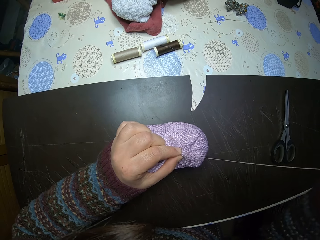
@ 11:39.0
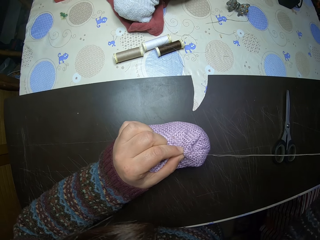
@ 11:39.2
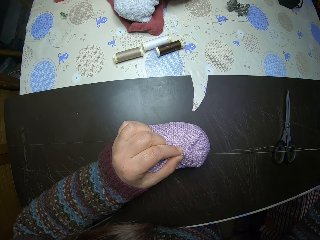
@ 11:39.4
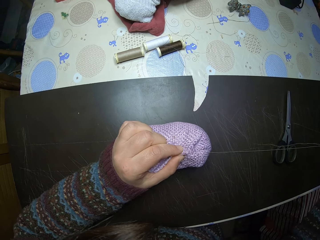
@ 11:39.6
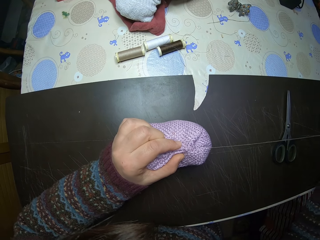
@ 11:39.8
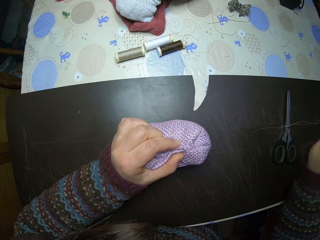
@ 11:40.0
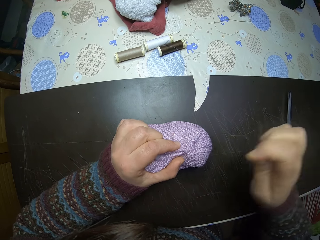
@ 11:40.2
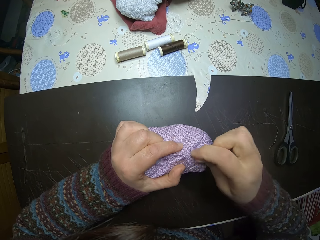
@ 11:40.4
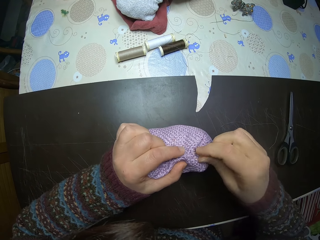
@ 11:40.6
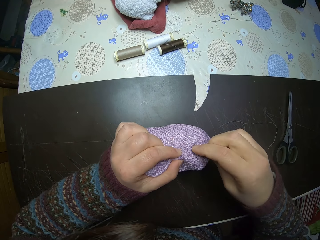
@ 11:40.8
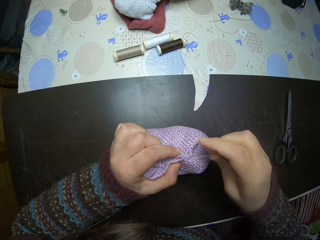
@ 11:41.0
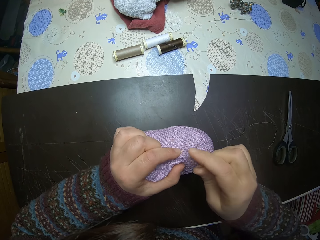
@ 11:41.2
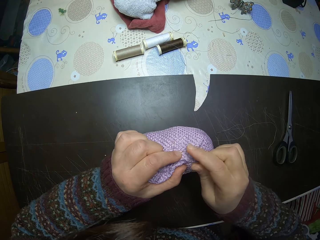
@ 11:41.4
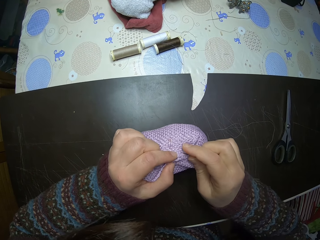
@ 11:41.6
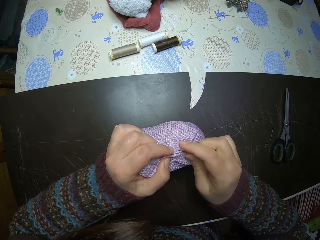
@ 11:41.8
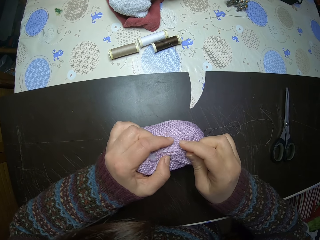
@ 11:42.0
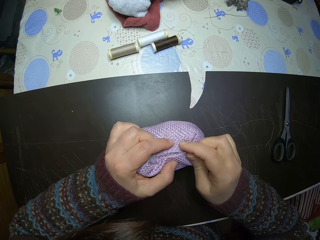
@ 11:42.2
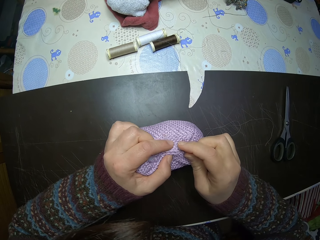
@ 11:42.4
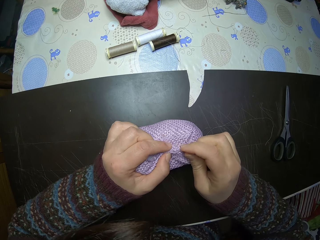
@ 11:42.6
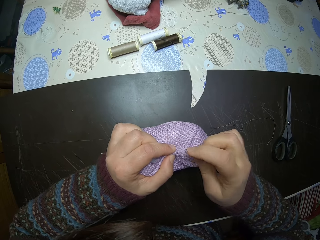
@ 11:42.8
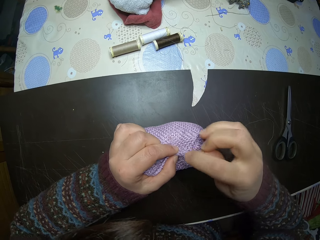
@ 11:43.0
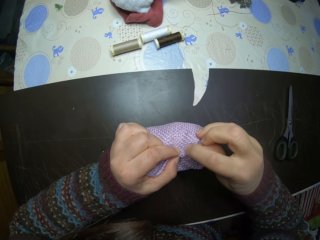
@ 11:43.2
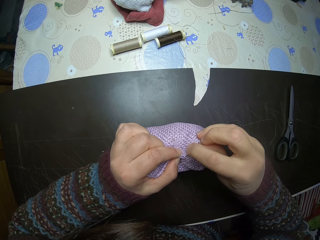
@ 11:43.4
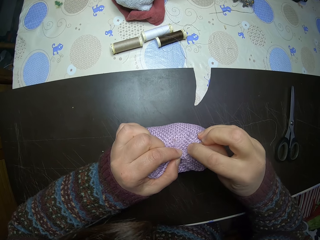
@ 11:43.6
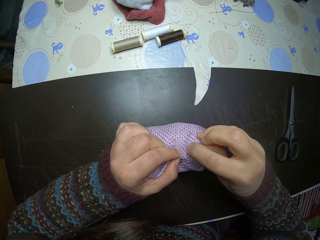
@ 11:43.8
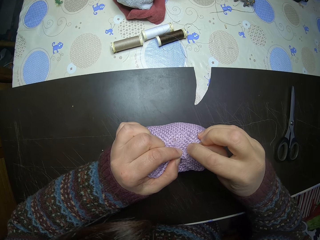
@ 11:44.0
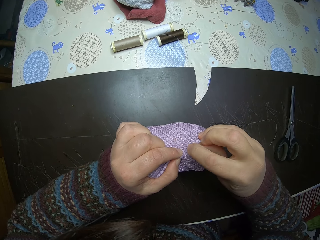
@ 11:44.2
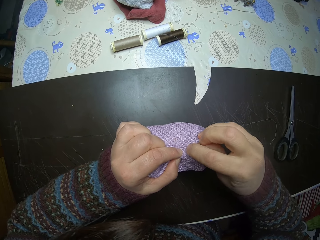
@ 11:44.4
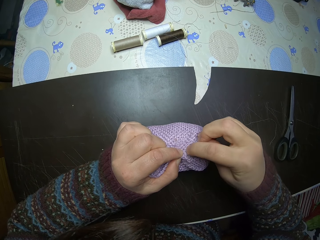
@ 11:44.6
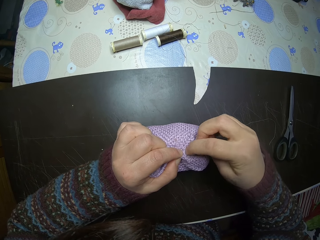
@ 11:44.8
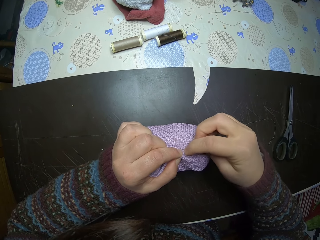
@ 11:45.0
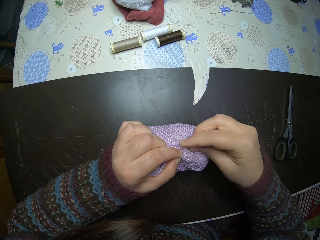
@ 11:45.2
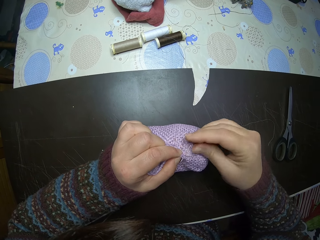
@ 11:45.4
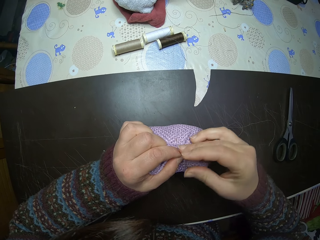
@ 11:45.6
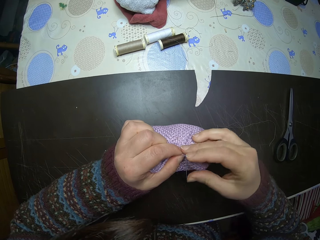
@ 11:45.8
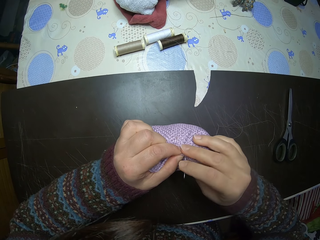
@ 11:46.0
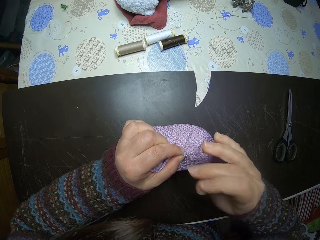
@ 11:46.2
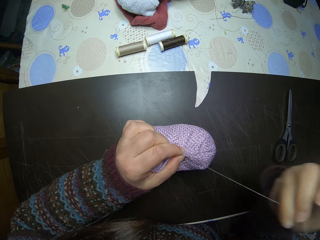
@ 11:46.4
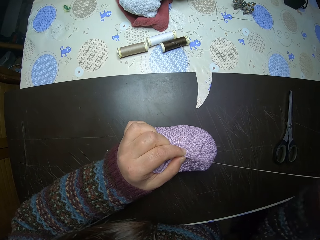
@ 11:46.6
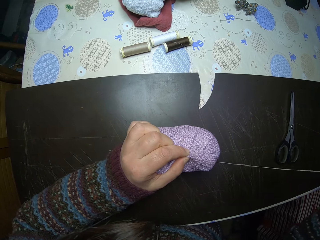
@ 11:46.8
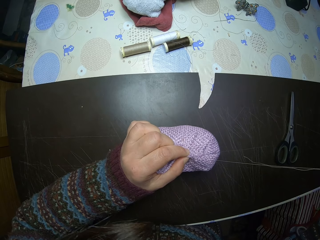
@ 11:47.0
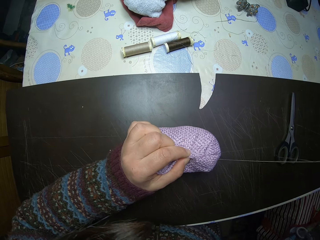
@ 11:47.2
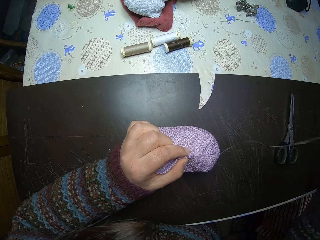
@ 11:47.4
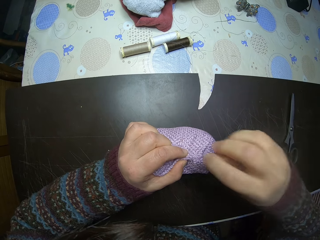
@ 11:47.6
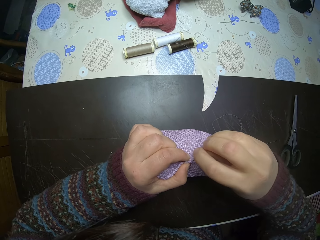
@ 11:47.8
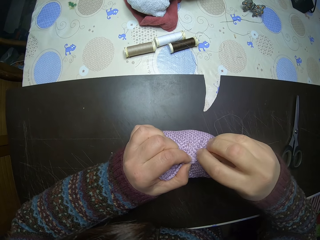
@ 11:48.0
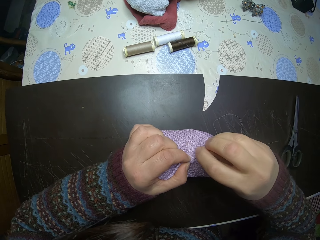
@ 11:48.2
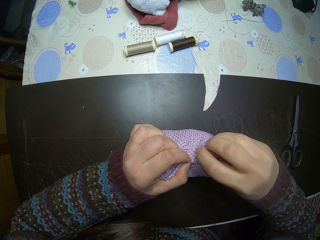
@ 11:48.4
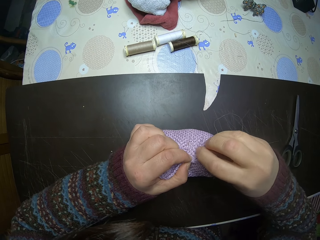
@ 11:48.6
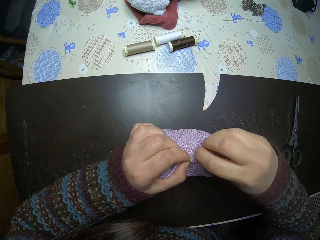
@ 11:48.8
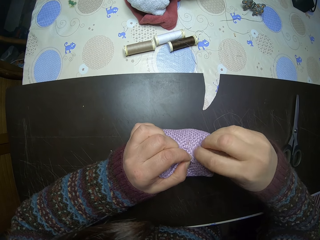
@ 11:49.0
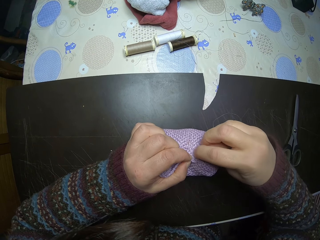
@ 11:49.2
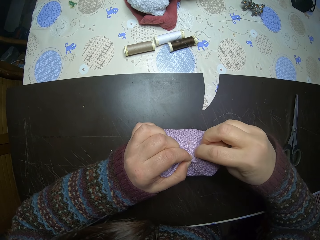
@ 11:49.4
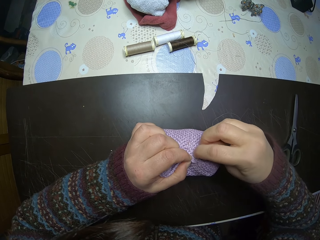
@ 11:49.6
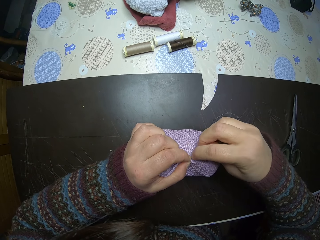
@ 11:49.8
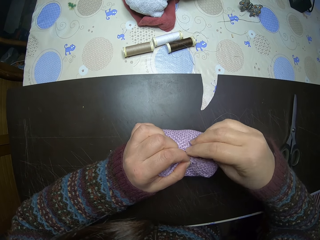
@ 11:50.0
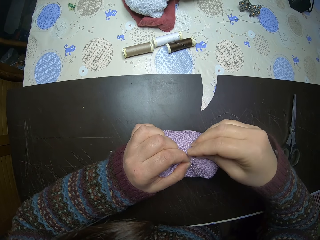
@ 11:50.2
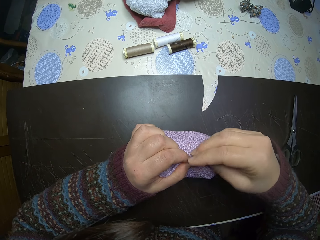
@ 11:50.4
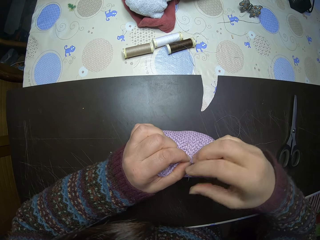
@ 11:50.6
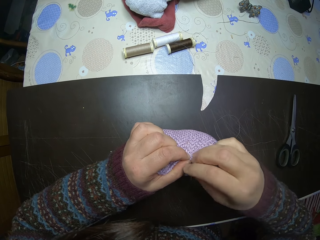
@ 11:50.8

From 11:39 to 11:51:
The camera wearer squeezes the decoration. They sew the decoration.

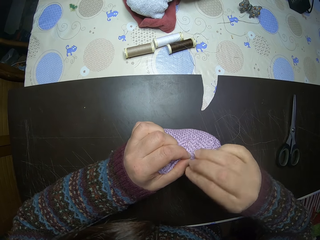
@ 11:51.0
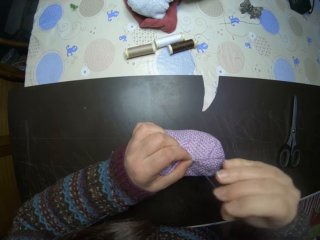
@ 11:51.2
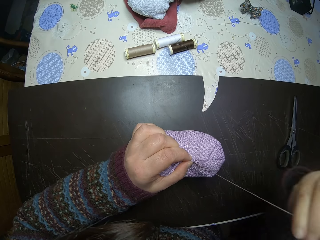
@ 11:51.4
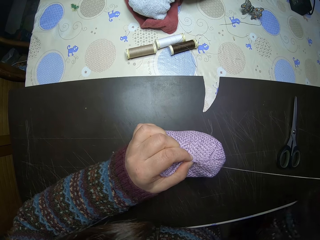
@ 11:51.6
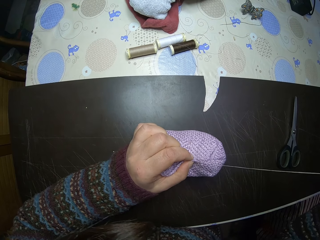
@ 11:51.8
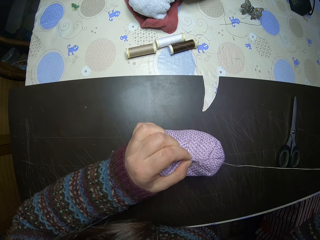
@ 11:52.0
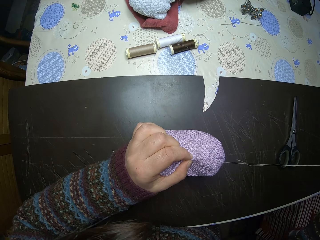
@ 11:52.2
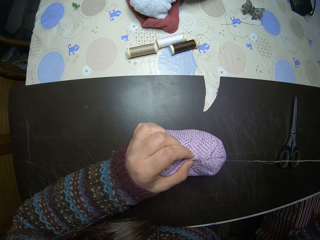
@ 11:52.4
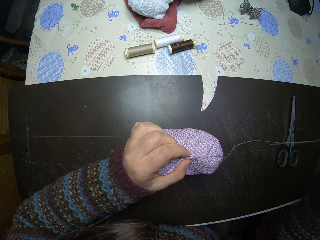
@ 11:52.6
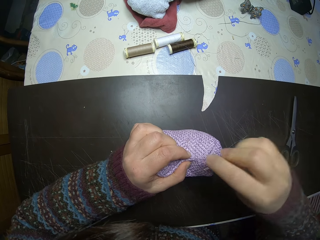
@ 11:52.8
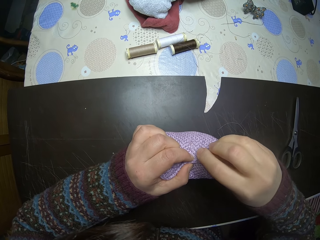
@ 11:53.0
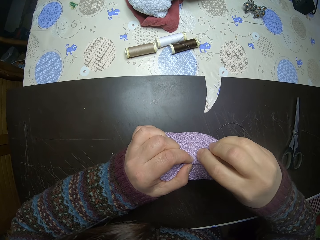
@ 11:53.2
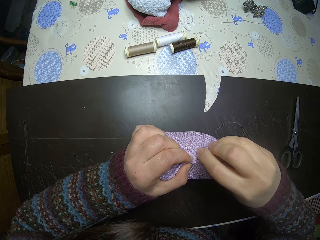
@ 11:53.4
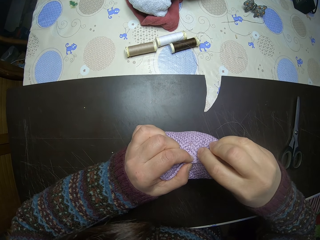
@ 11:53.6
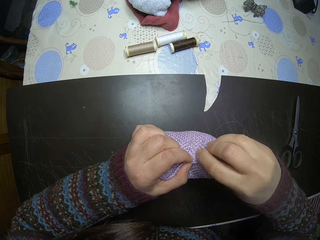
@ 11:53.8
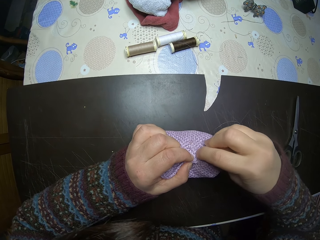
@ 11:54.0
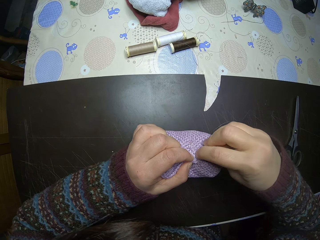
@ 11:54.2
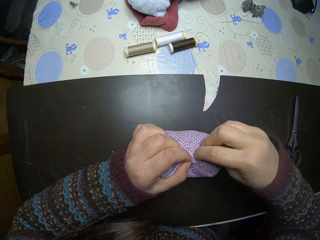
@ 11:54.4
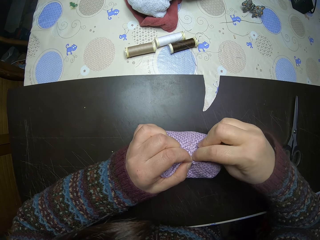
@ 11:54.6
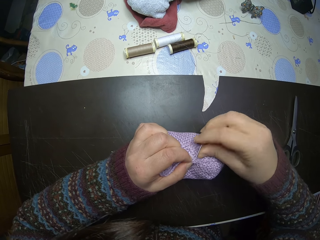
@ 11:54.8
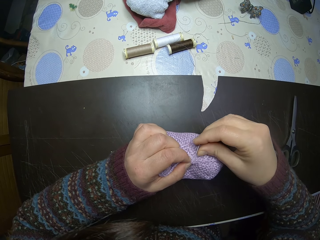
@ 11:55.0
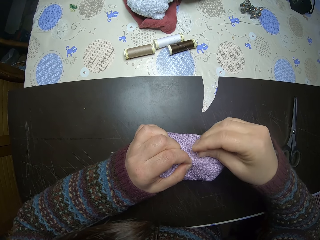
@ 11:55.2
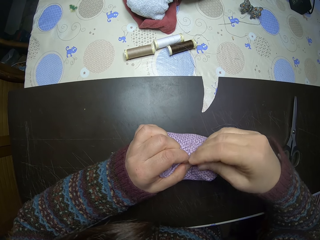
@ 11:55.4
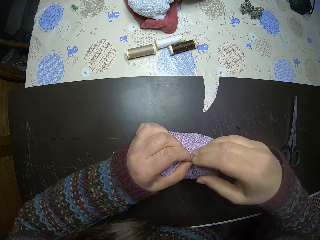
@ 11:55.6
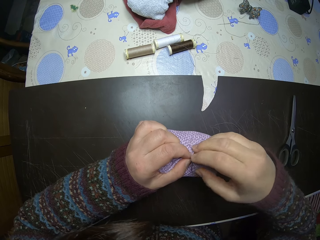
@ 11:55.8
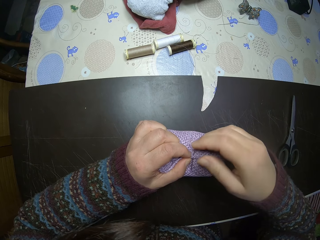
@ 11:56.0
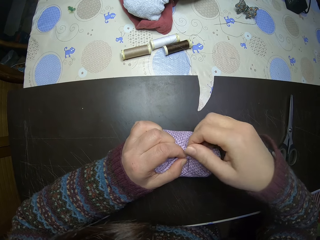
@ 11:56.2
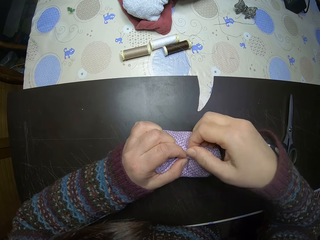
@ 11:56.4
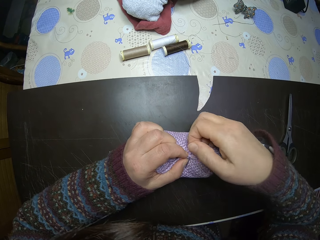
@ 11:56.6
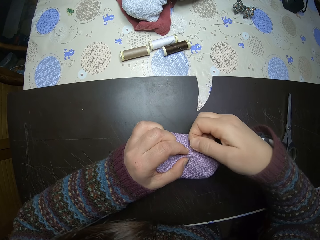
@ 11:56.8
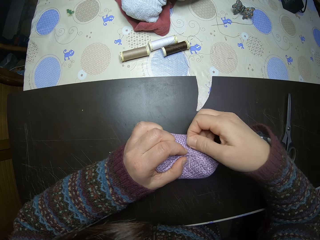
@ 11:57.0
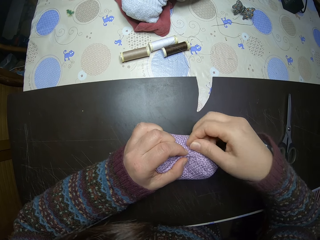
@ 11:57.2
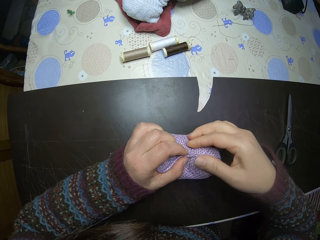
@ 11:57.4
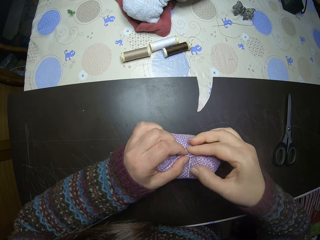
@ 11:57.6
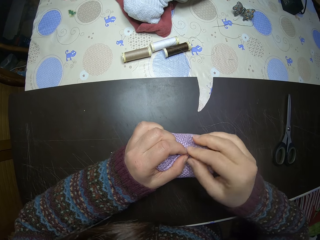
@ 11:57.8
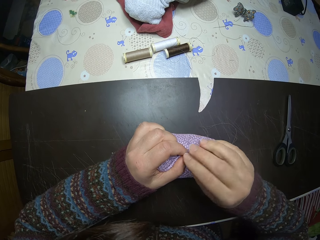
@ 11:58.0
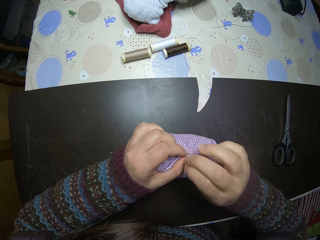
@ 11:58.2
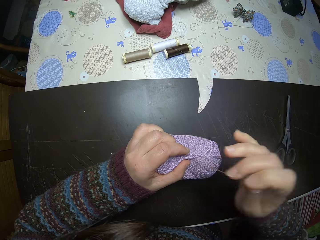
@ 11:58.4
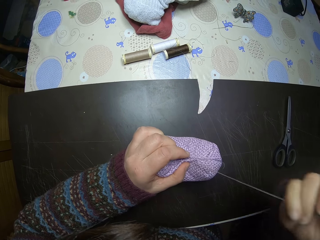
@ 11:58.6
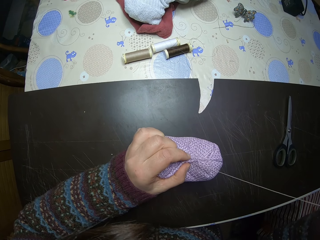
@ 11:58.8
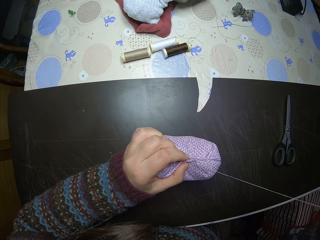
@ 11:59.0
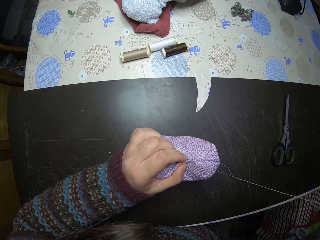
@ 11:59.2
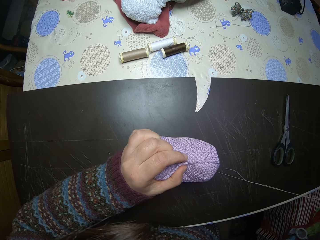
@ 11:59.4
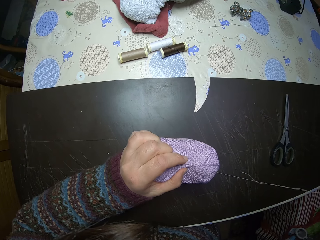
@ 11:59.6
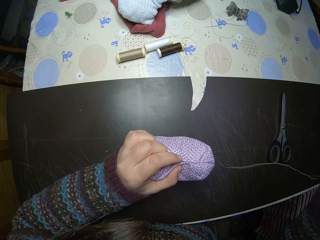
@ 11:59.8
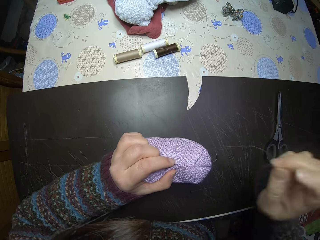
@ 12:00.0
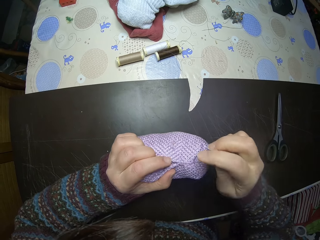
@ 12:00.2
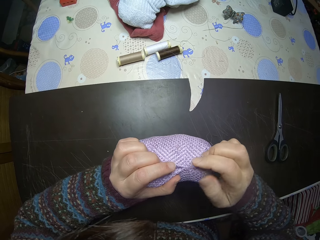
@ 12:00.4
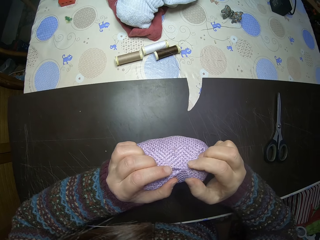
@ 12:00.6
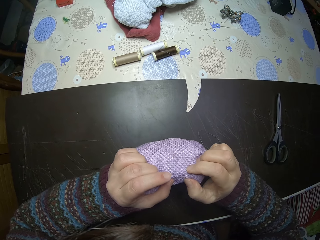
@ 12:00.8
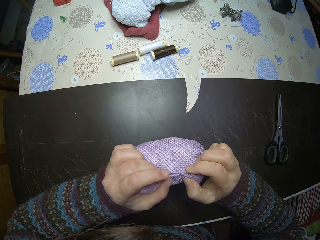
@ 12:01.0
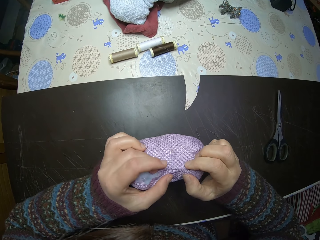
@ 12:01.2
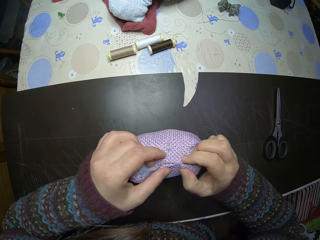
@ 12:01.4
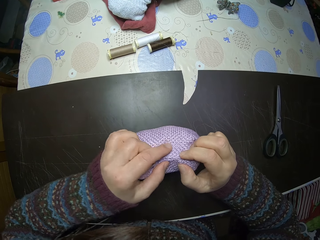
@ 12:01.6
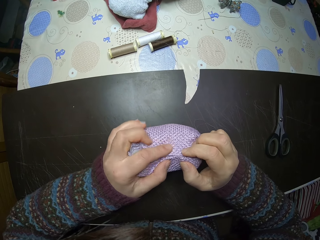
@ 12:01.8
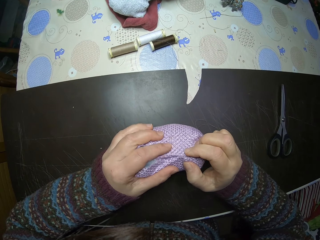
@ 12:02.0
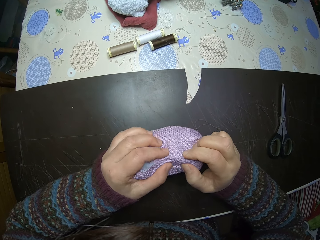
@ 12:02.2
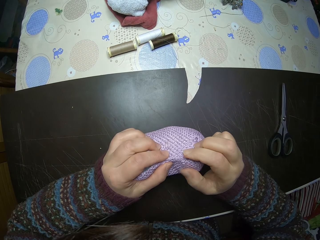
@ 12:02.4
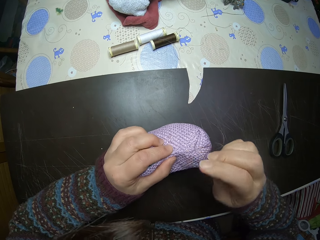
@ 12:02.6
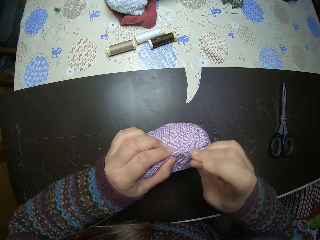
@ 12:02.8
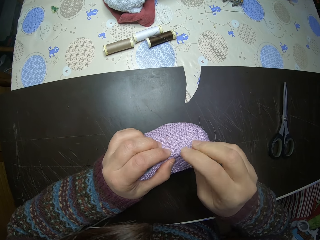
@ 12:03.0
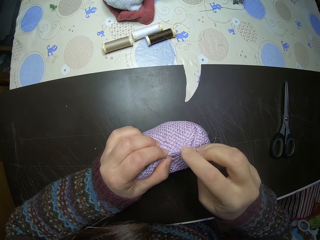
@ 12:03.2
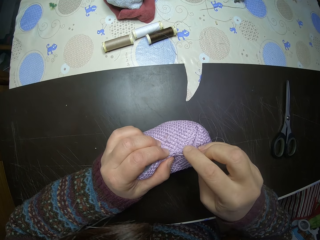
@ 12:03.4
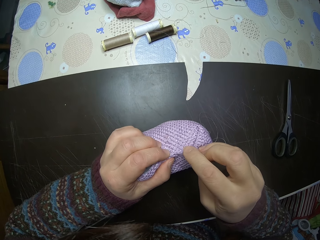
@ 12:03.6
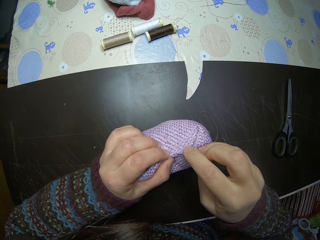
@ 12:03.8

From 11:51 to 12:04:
The camera wearer squeezes the decoration.
